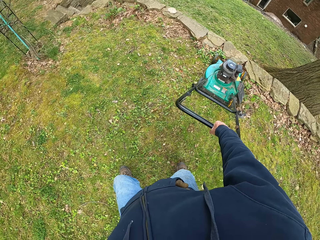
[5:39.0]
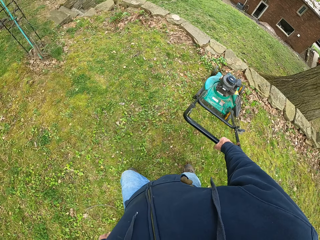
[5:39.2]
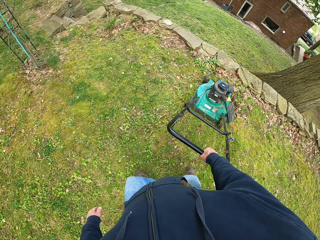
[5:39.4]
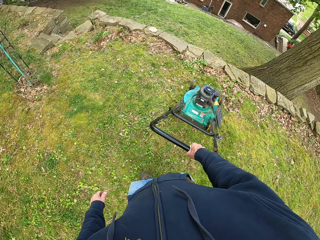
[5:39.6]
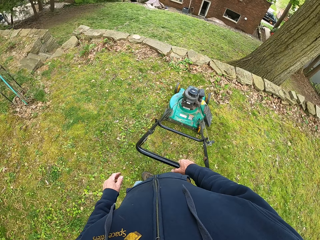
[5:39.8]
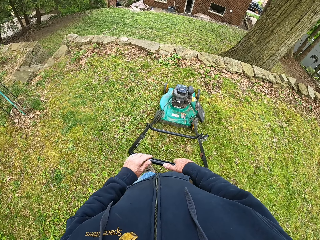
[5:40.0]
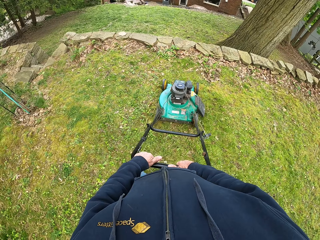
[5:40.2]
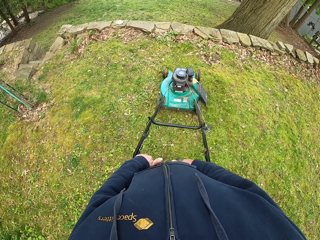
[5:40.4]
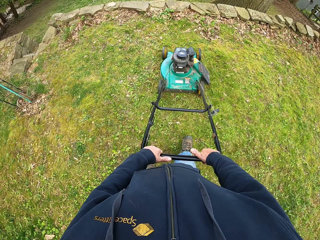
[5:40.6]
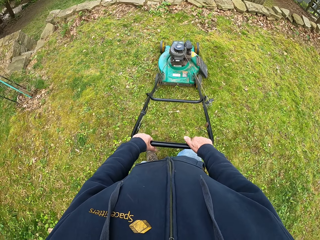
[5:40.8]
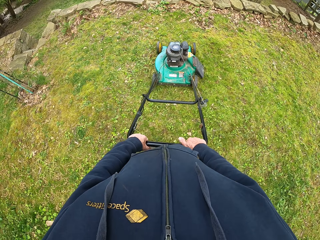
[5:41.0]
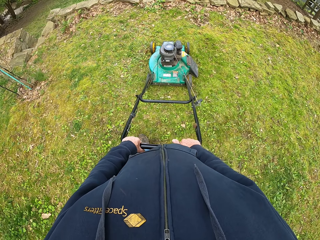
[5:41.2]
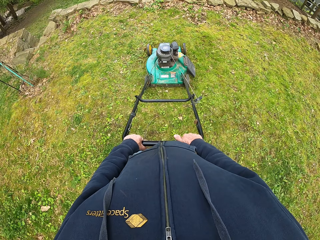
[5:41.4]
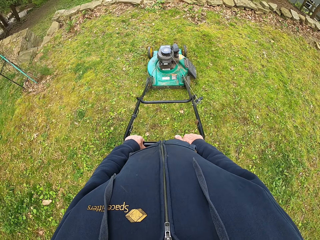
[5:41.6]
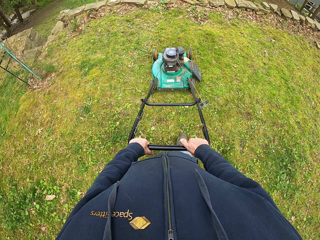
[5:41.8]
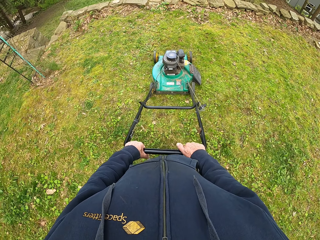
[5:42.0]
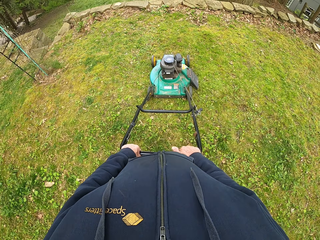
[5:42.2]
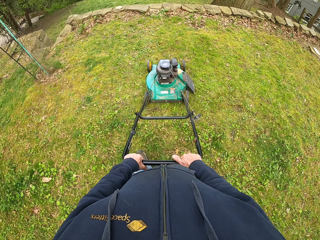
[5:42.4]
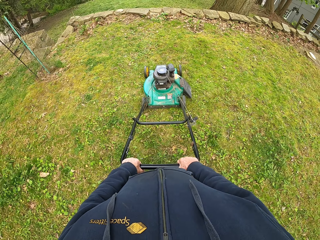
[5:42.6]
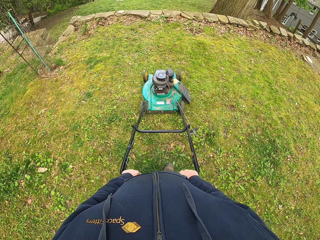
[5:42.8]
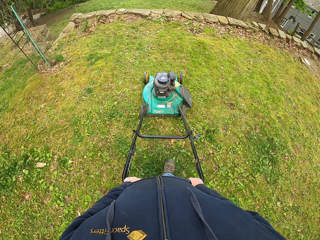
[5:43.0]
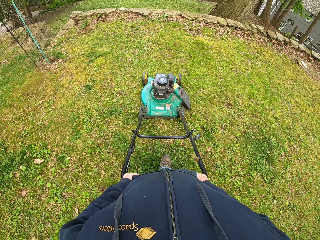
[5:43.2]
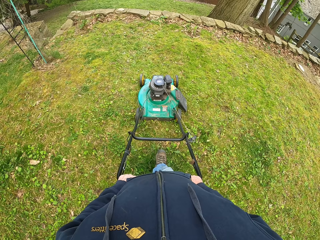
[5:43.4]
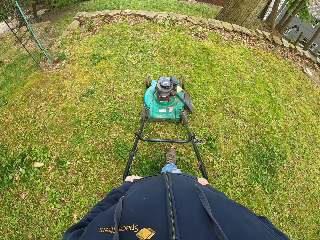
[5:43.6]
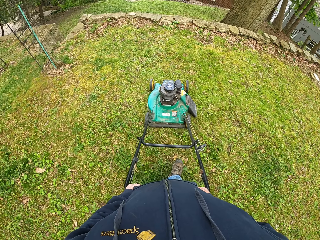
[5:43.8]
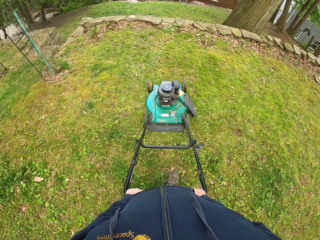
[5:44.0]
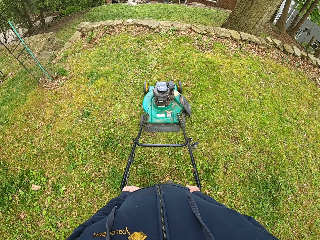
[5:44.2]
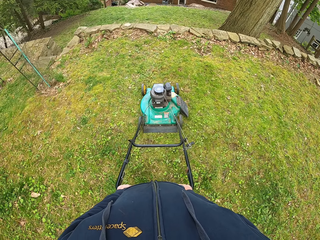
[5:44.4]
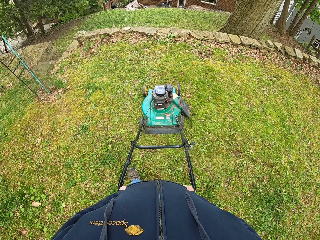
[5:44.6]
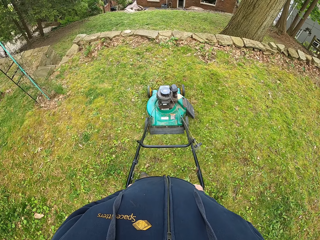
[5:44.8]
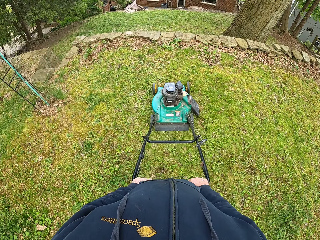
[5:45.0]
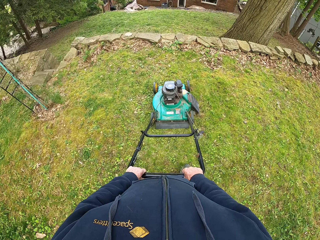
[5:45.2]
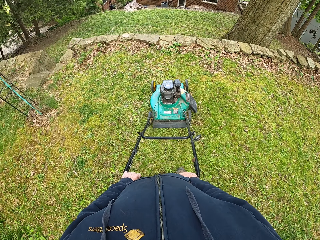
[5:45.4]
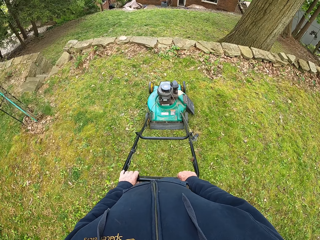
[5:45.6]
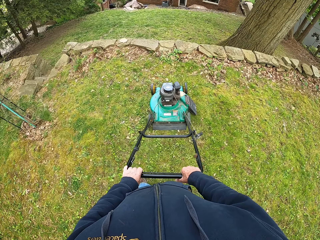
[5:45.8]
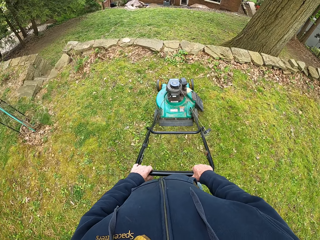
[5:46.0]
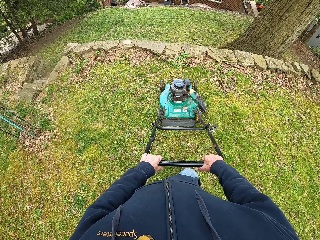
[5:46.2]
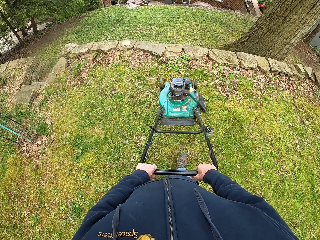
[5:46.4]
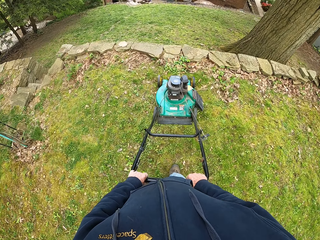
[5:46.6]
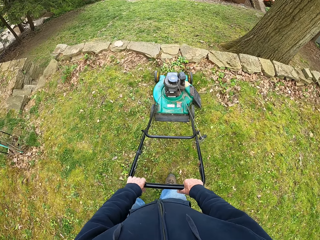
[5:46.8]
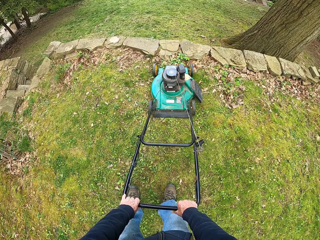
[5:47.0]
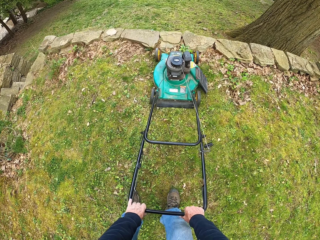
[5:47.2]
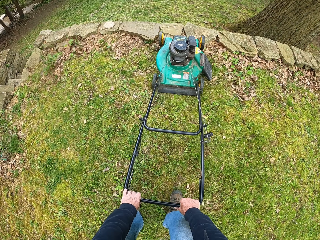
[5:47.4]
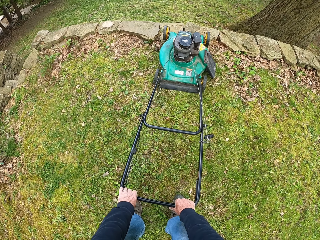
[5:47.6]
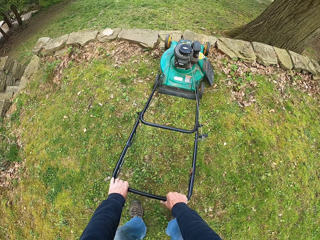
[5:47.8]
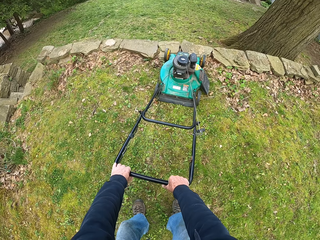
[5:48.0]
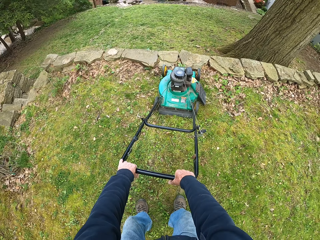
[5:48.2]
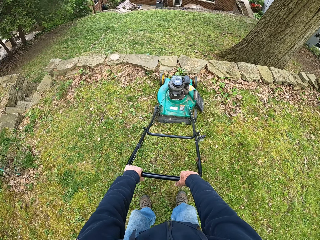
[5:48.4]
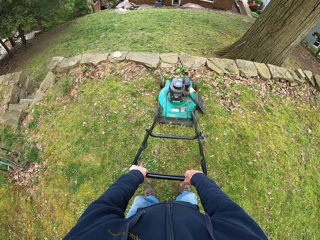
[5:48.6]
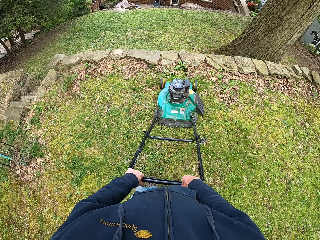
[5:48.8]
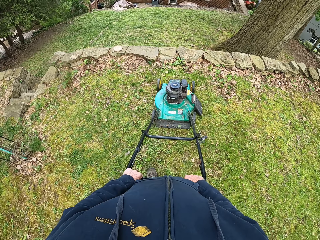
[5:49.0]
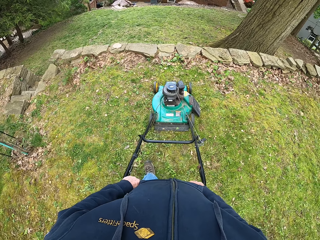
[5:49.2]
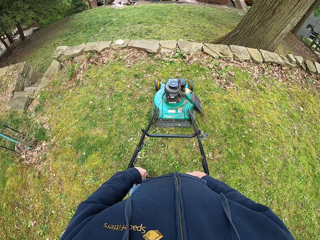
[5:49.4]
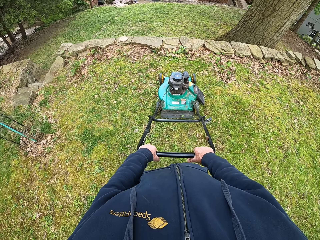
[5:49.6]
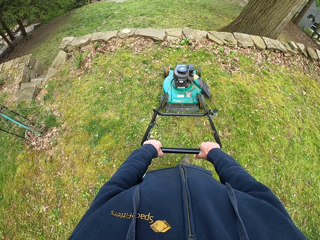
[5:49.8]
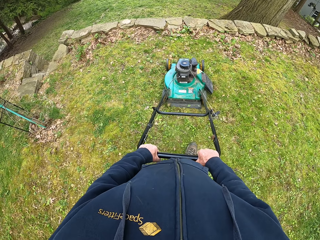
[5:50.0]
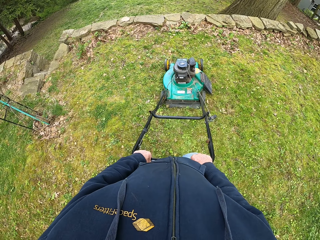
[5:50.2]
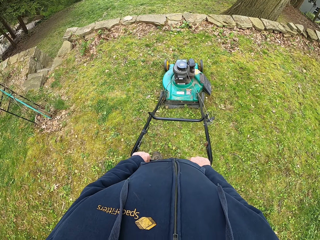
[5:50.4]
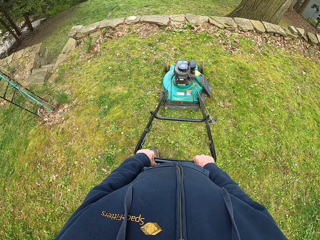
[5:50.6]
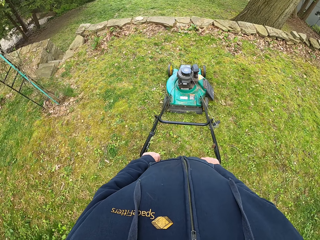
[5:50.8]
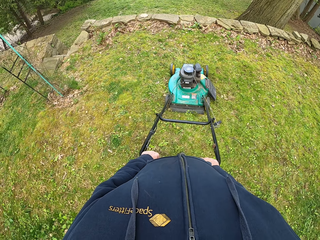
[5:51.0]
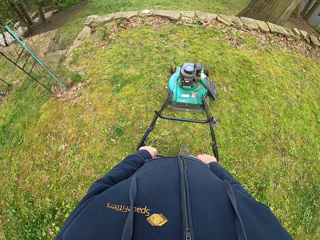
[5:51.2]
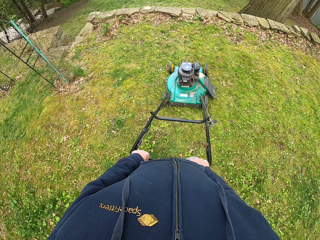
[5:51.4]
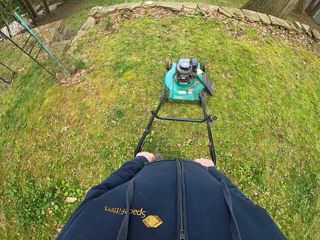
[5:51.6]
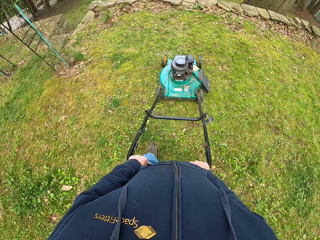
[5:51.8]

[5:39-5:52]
The camera wearer pulls the lawn mower backward. He puts his left hand on the handle of the lawnmower. He pulls the lawn mower forward. He pulls the lawn mower backward.

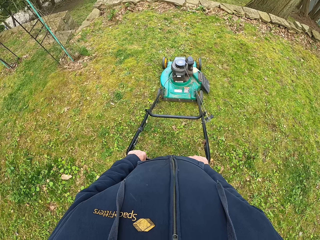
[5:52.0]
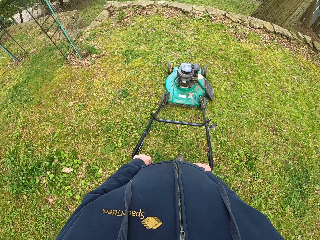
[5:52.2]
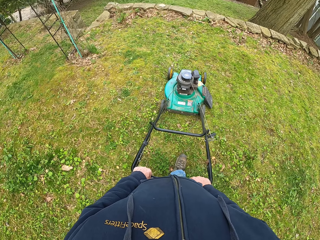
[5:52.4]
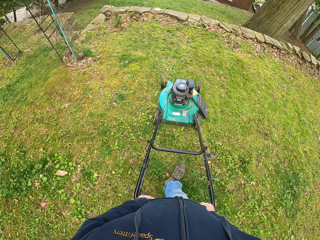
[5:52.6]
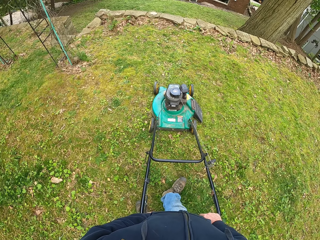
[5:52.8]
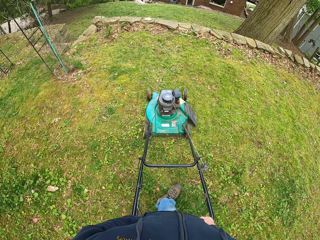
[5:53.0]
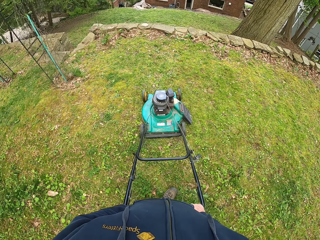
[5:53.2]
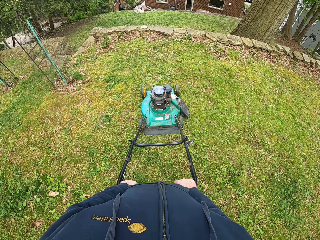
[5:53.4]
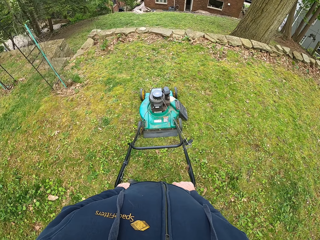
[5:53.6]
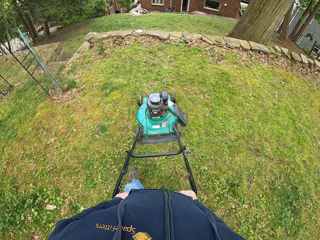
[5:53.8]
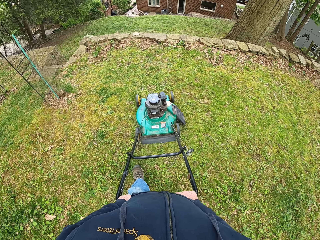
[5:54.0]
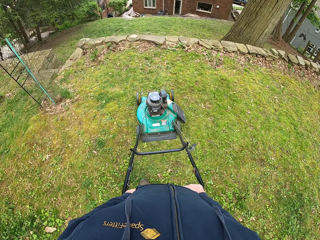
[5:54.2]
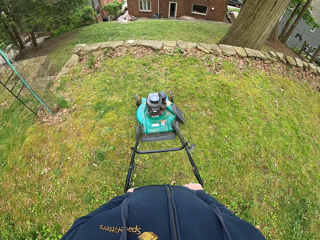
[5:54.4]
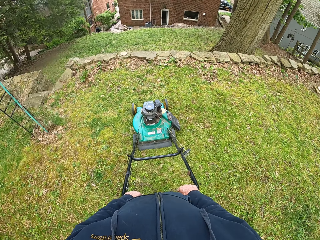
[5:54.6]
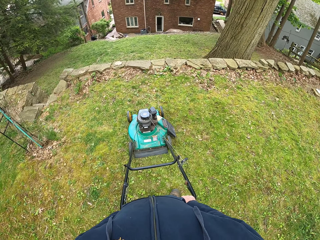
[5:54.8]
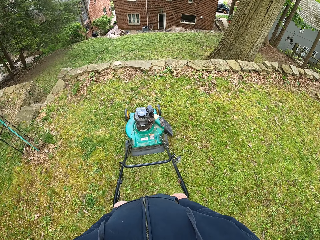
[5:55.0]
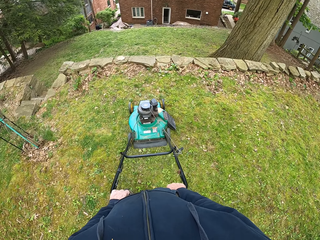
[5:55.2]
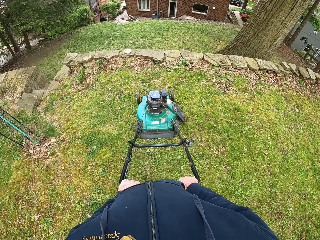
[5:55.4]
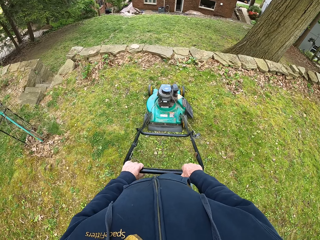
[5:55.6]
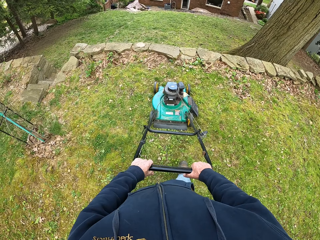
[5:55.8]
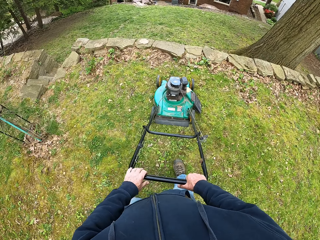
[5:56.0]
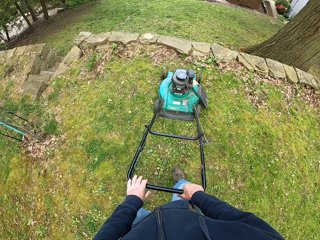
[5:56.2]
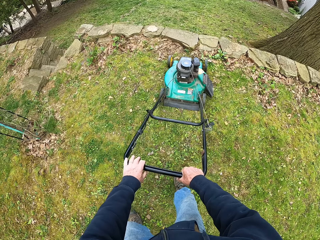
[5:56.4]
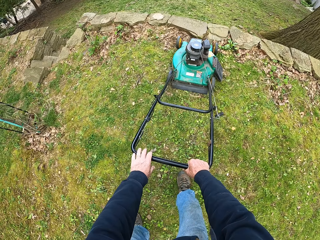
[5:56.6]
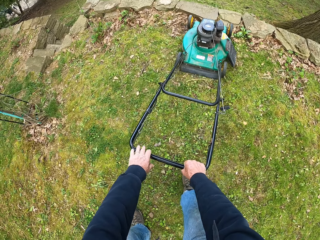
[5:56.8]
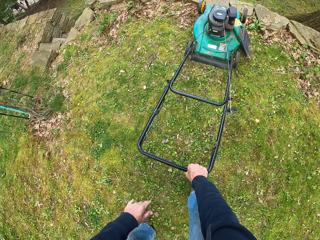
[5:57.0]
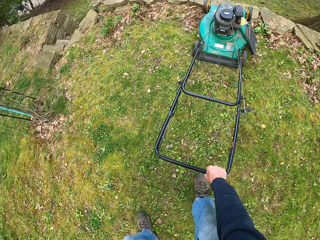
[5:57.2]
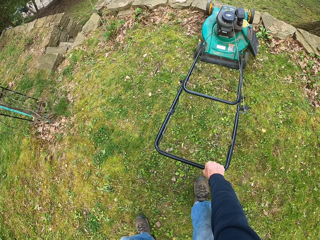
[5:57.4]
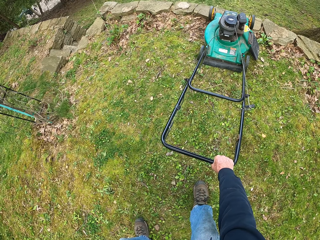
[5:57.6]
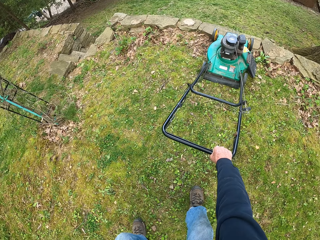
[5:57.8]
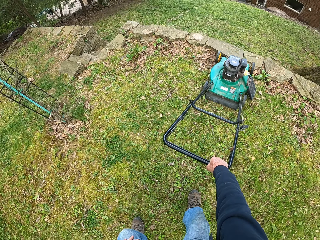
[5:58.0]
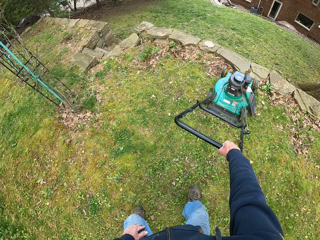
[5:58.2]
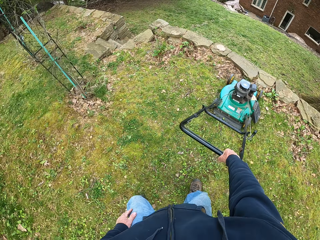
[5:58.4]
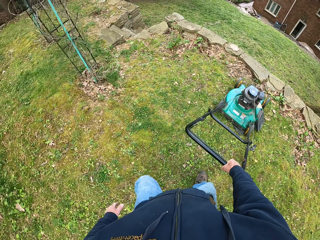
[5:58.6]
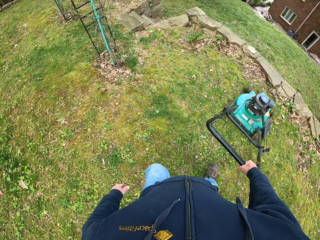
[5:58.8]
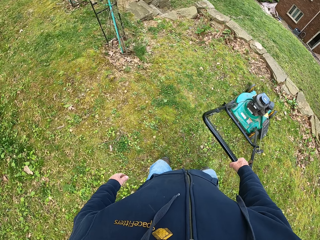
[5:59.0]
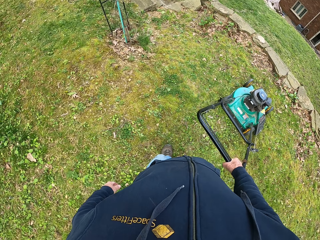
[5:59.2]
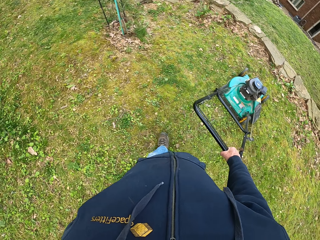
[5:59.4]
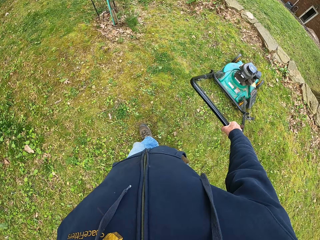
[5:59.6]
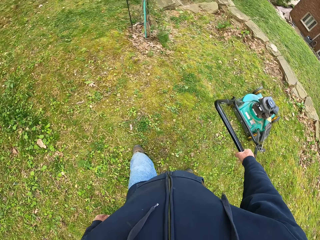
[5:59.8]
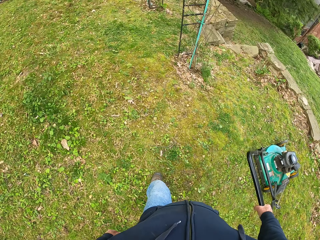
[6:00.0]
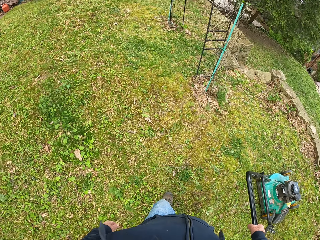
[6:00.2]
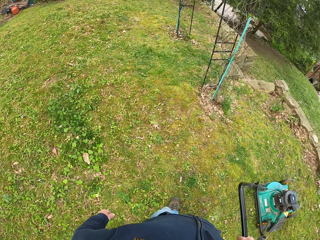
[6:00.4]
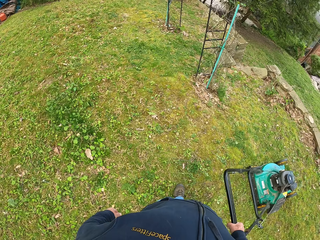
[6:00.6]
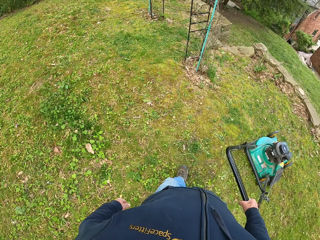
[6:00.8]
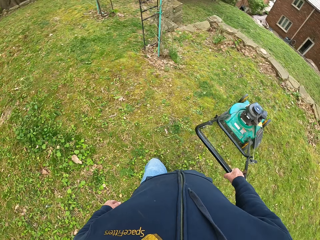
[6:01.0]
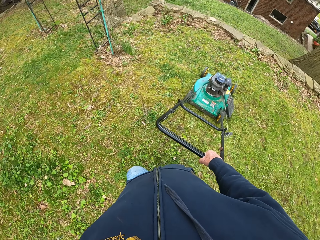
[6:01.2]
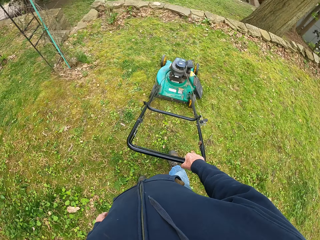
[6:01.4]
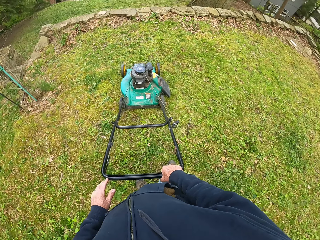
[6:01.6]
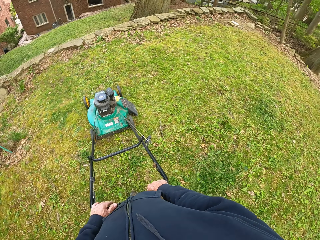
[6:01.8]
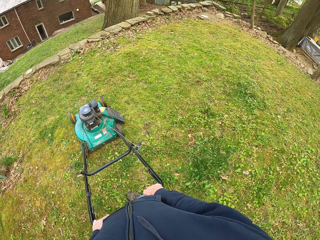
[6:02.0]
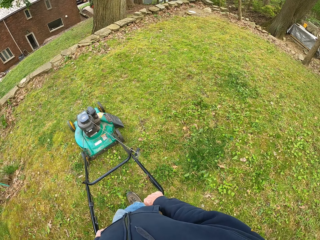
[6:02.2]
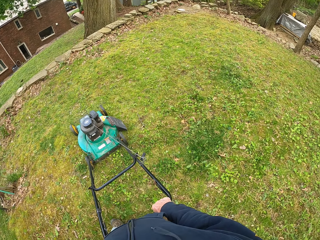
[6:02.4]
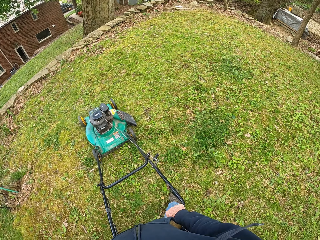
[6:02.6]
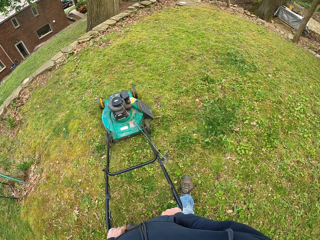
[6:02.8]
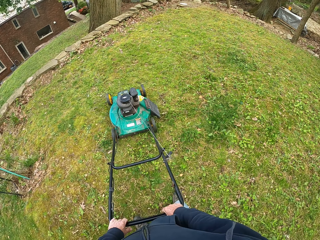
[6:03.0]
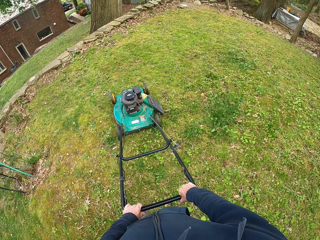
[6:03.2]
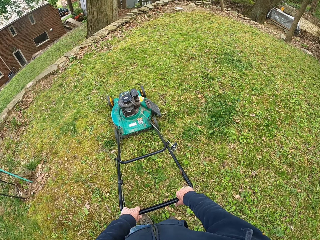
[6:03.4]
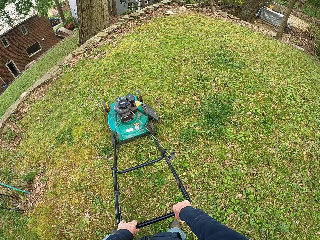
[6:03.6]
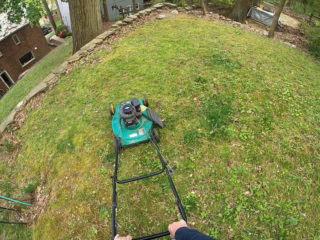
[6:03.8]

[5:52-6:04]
The camera wearer pulls the lawn mower forward. He removes his left hand from the handle of the lawnmower. He pulls the lawn mower backward. He puts his left hand on the handle of the lawnmower.
